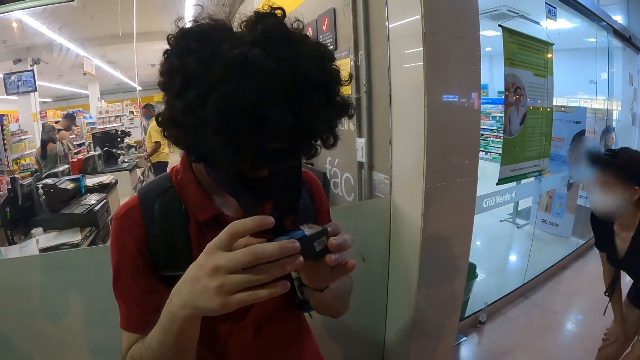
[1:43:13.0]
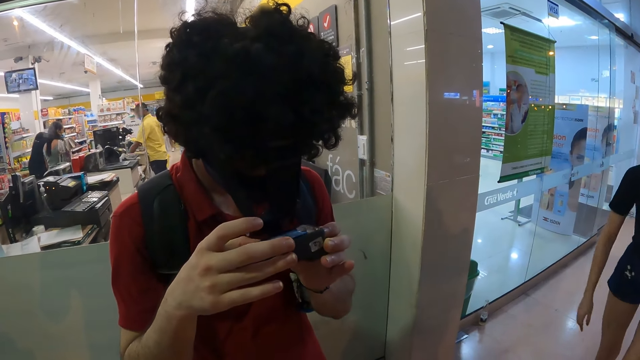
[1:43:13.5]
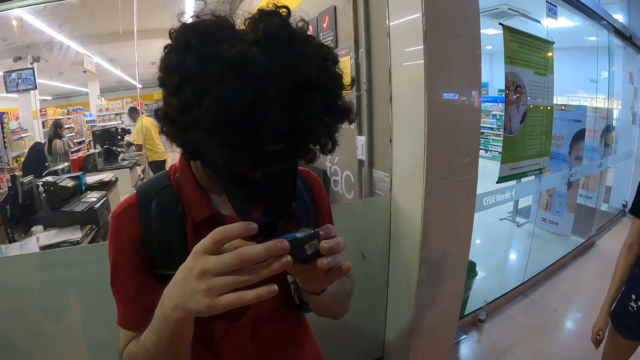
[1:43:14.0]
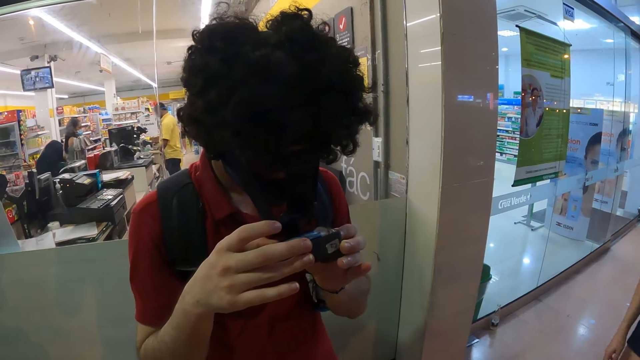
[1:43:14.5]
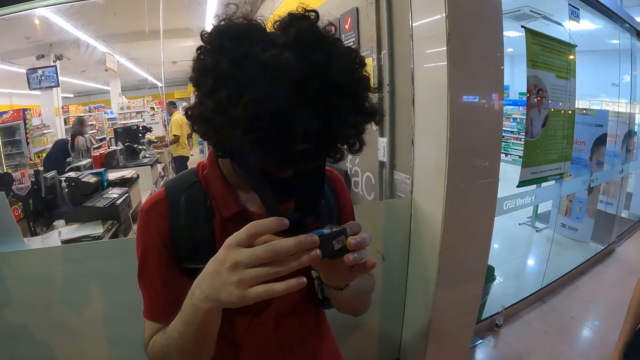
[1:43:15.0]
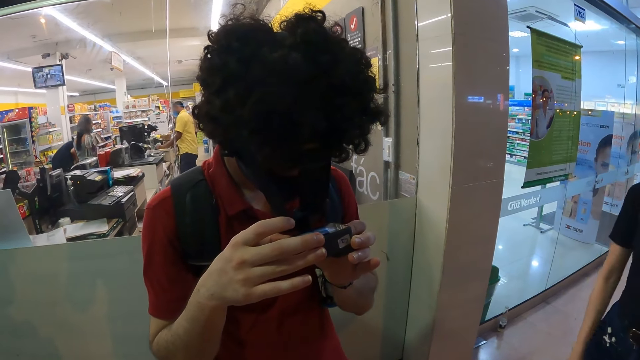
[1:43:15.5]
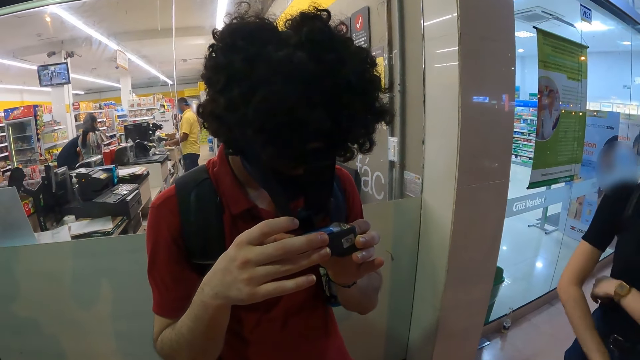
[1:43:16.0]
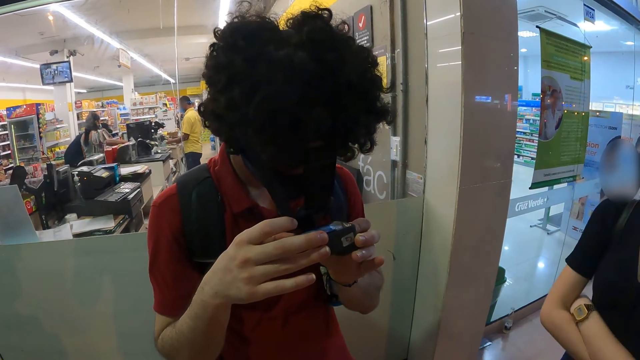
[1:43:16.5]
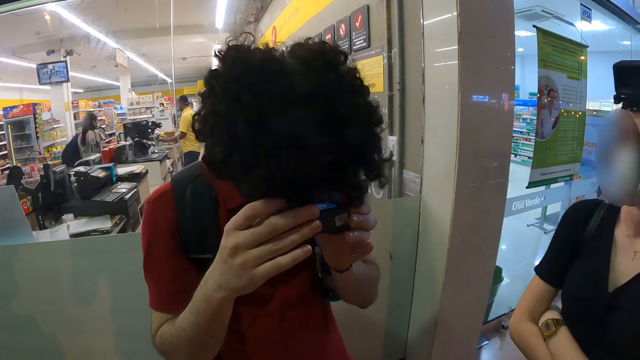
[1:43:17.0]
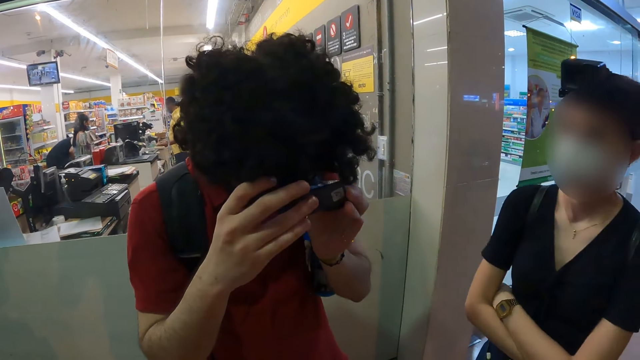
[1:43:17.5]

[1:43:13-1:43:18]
The woman folds her hands.

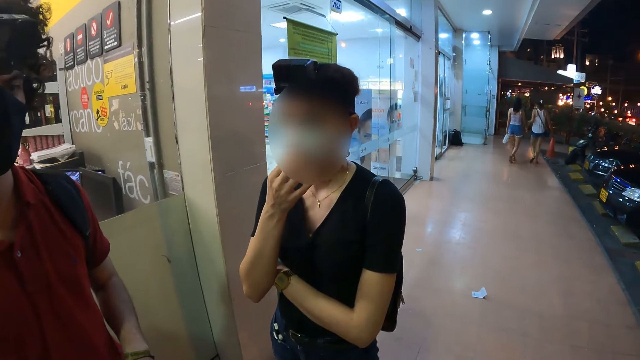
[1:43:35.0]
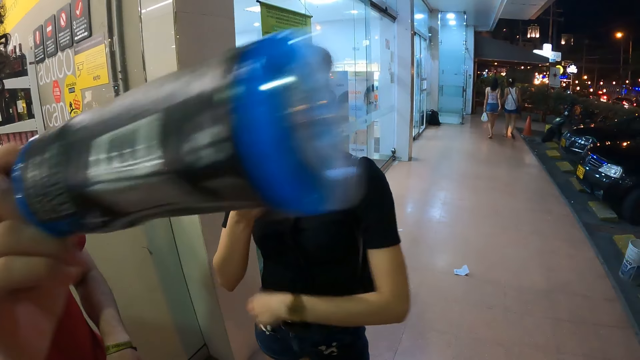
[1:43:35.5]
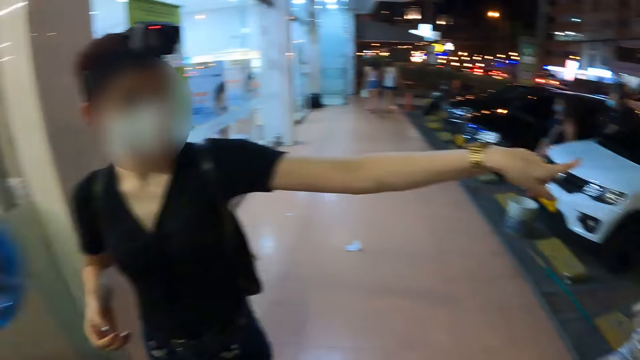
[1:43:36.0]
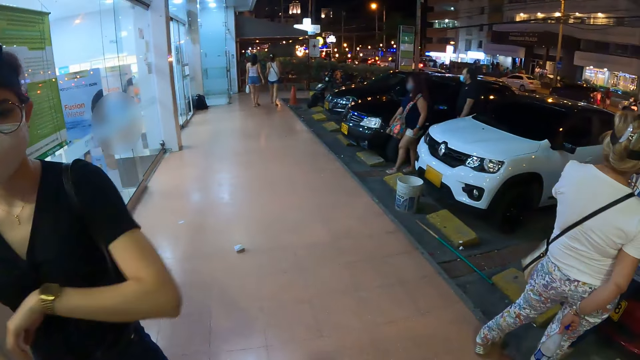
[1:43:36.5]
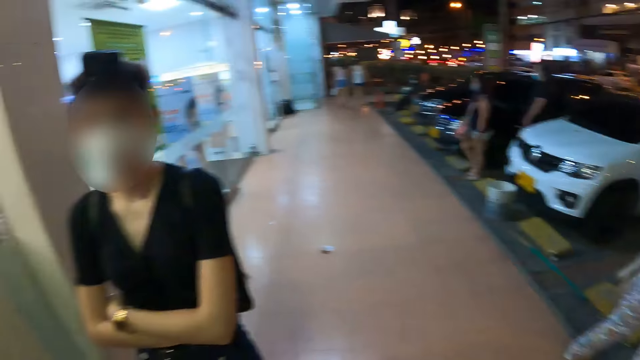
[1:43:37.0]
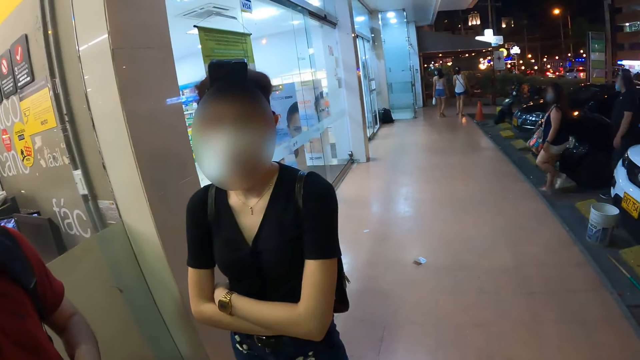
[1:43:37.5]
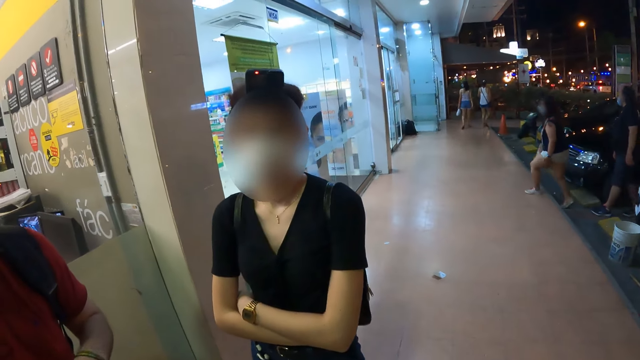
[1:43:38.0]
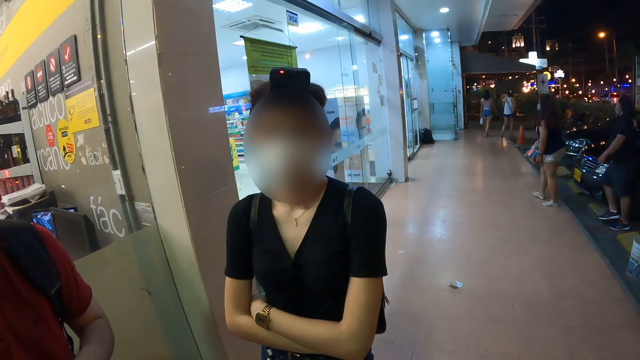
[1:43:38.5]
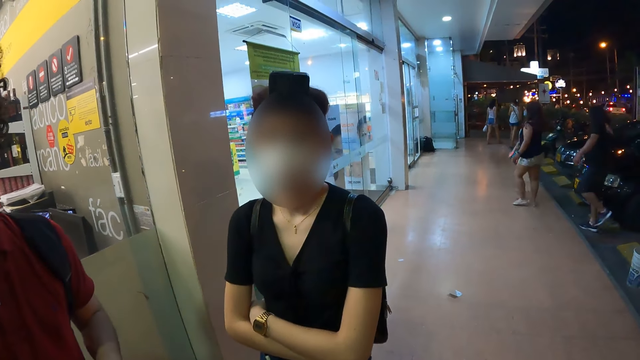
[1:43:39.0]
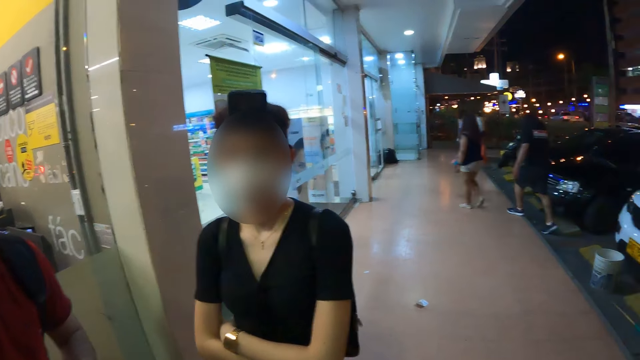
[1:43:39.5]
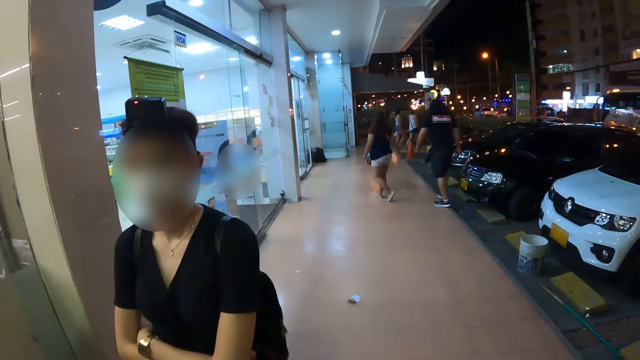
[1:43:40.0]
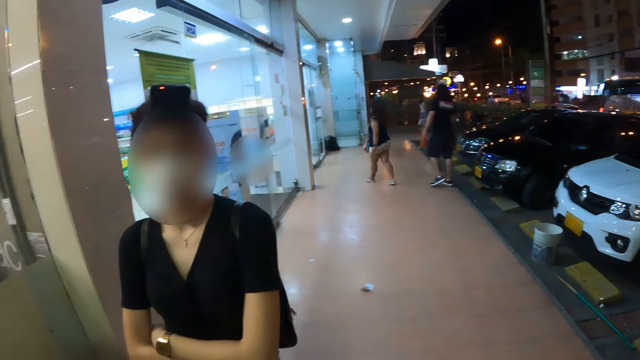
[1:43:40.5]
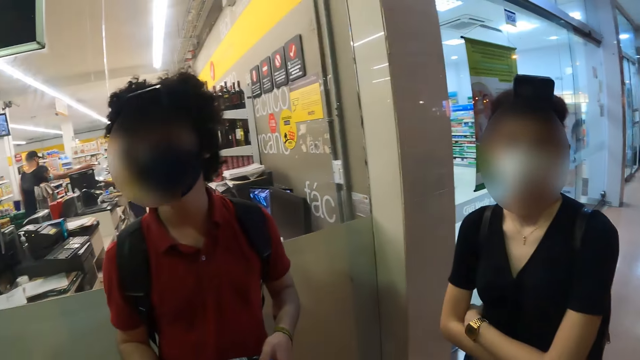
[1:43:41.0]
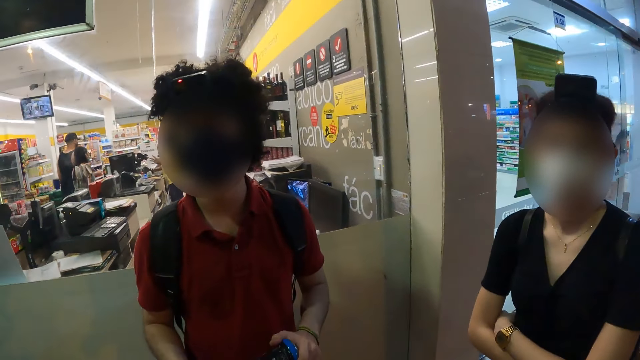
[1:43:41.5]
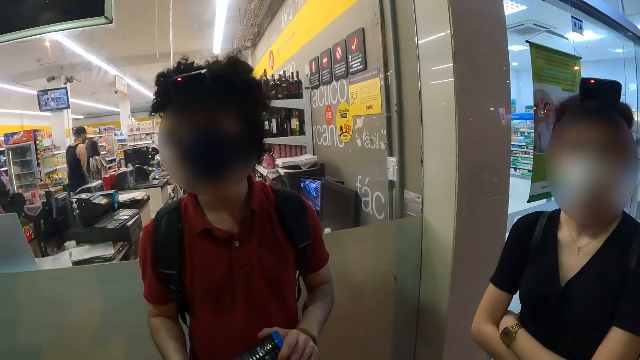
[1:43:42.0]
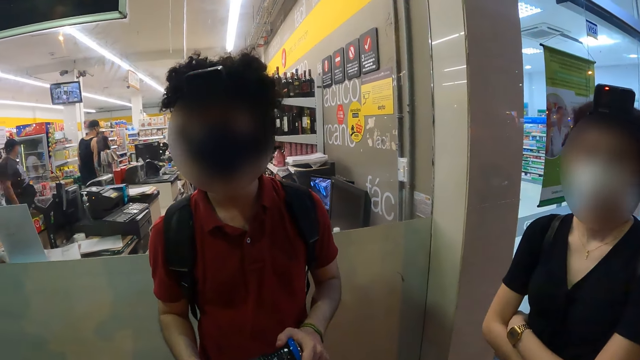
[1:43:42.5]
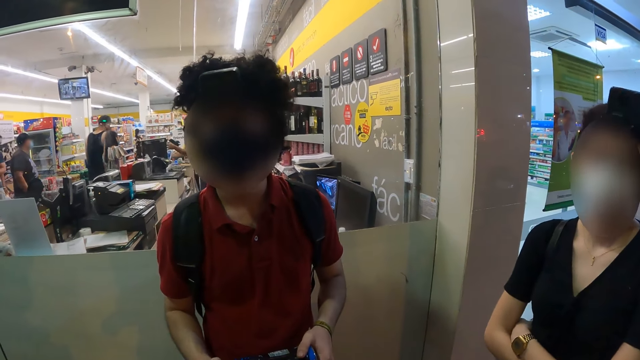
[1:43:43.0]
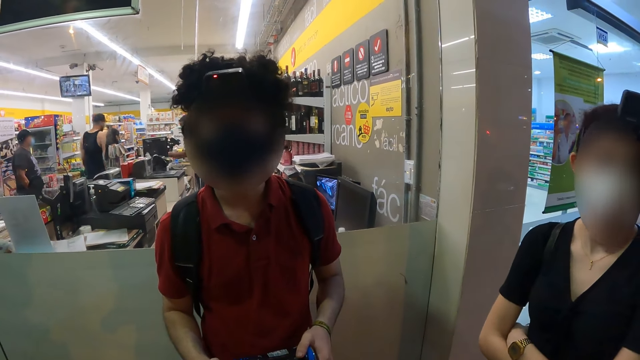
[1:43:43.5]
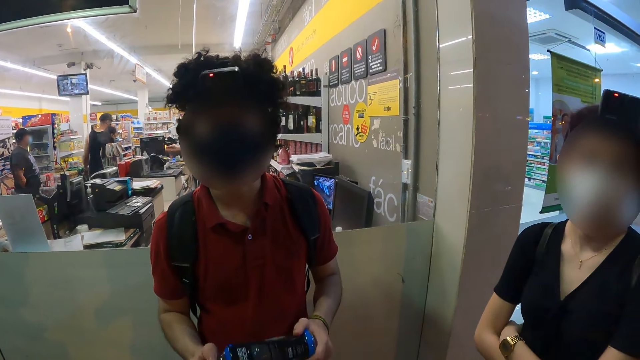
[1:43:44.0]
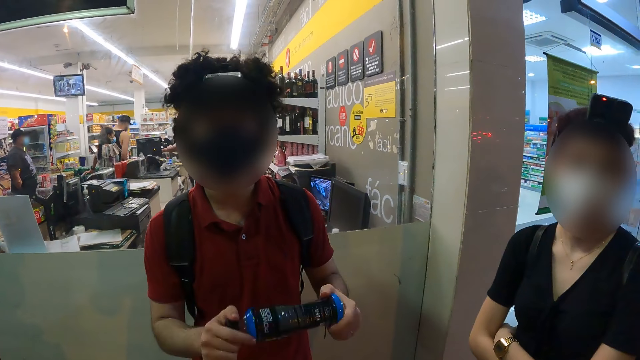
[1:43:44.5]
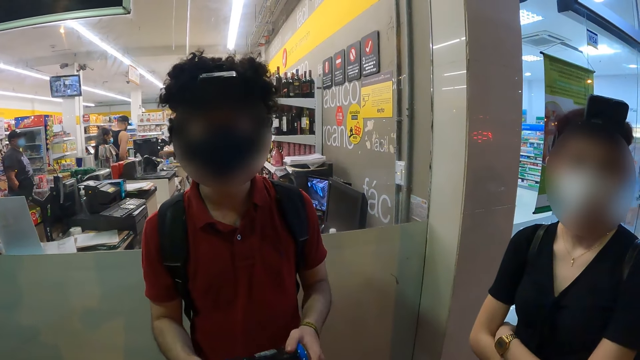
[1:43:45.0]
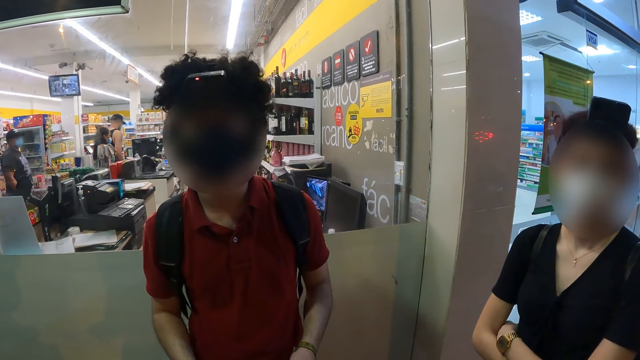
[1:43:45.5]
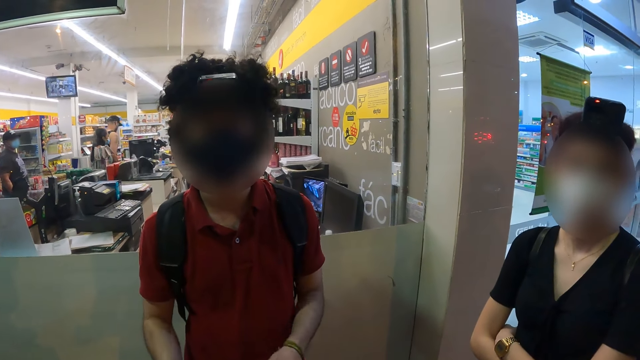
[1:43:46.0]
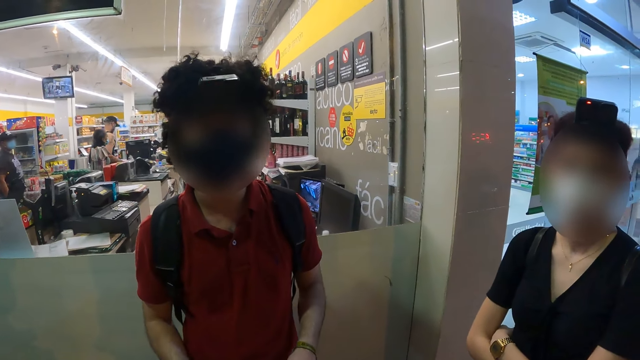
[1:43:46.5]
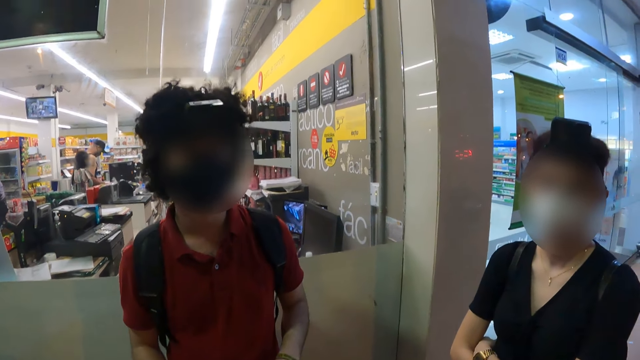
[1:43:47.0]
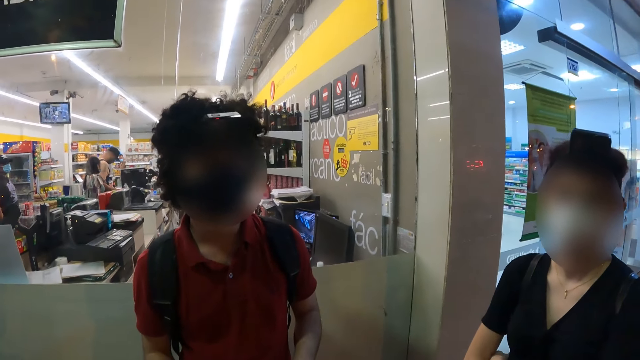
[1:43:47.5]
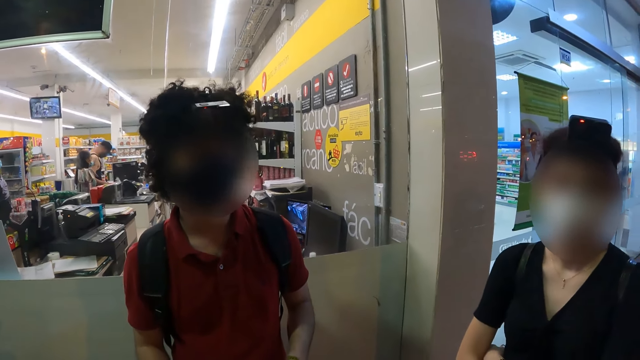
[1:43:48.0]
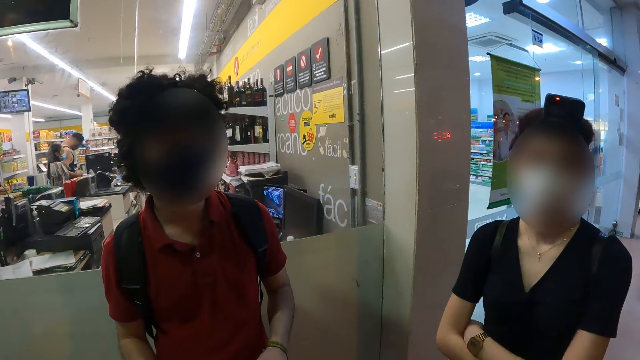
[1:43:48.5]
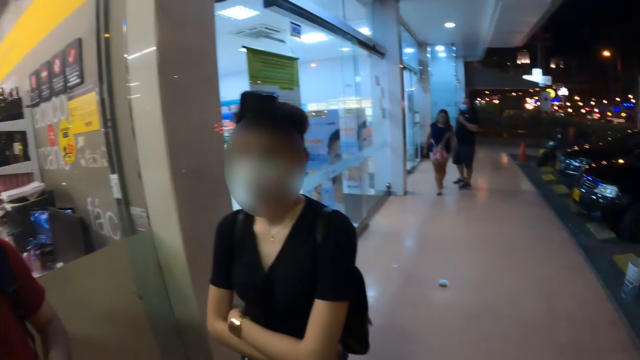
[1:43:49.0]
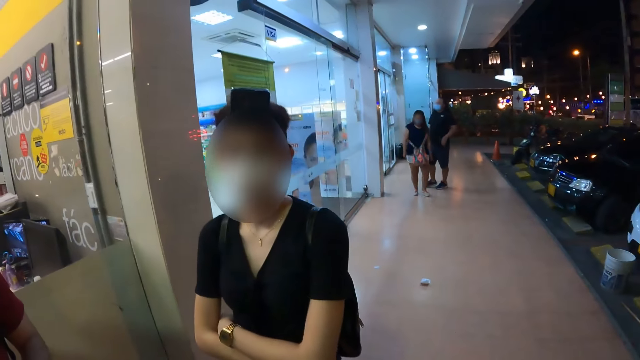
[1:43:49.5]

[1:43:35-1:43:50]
A man points the energy drink in his right hand towards a woman and a second woman. A third woman points her left hand towards the first woman and the second woman. The camera wearer turns towards another man and a fourth woman. They talk to the third woman. They talk to the first man. They turn towards the first man. The first man holds the energy drink with both hands. The first man demonstrates to the third woman and the camera wearer with the energy drink in both hands. The camera wearer looks around.
